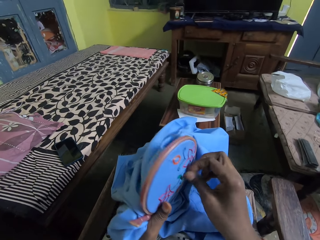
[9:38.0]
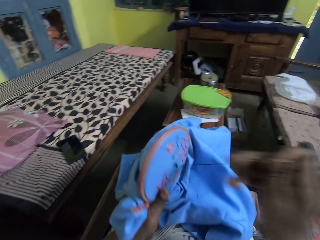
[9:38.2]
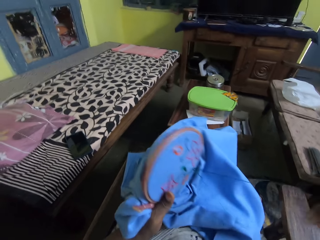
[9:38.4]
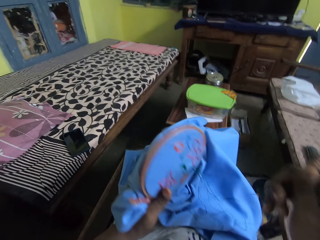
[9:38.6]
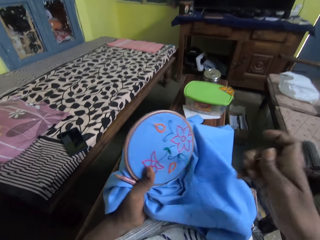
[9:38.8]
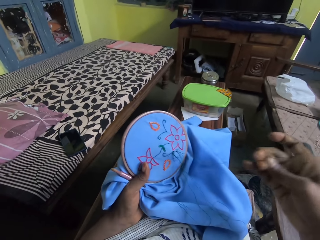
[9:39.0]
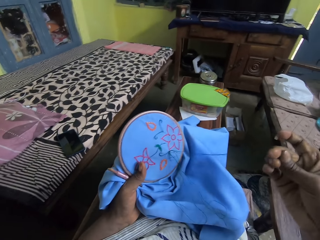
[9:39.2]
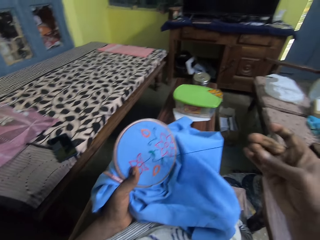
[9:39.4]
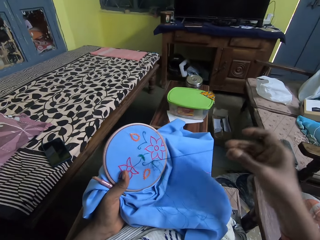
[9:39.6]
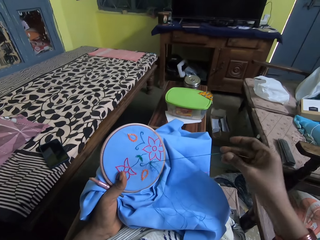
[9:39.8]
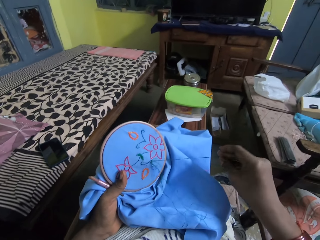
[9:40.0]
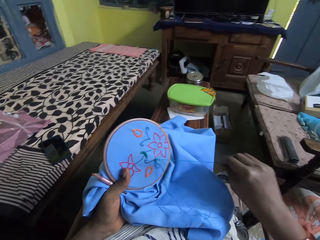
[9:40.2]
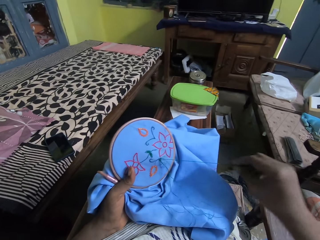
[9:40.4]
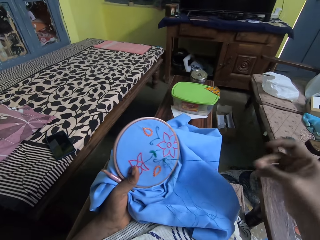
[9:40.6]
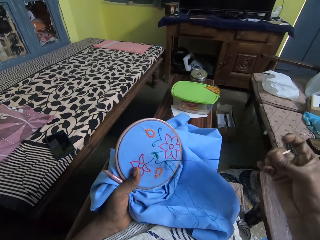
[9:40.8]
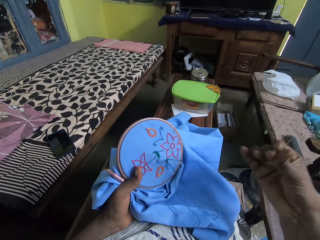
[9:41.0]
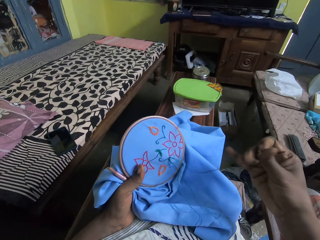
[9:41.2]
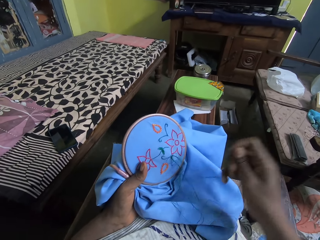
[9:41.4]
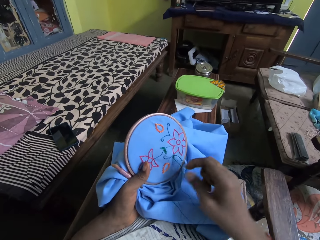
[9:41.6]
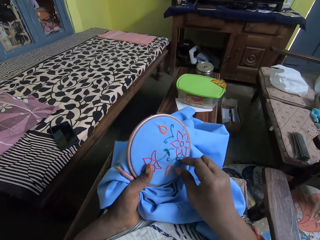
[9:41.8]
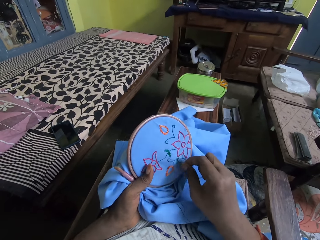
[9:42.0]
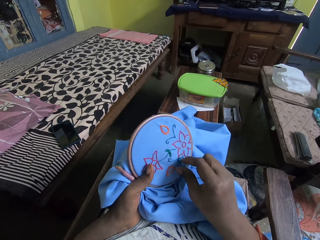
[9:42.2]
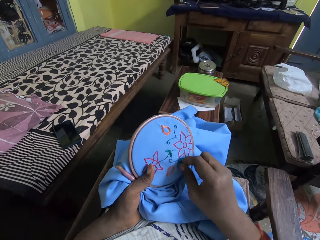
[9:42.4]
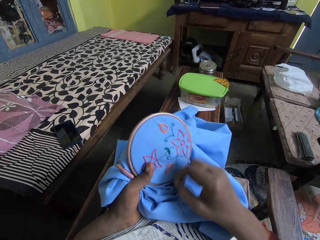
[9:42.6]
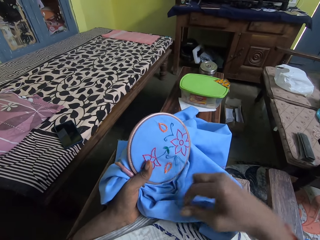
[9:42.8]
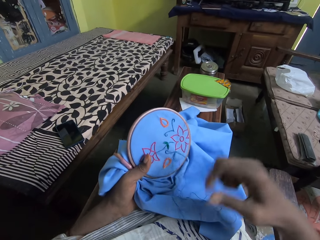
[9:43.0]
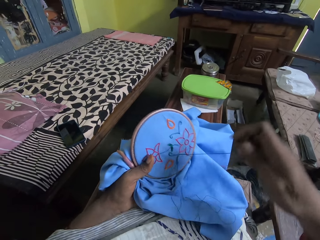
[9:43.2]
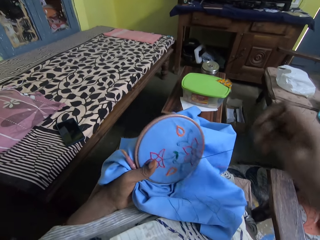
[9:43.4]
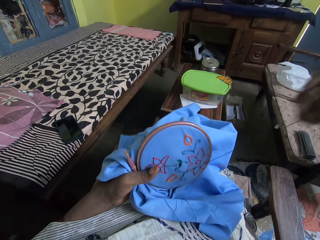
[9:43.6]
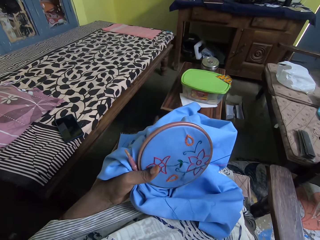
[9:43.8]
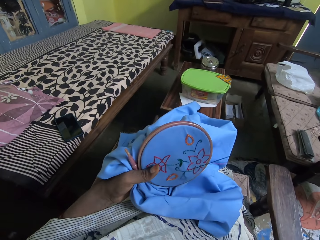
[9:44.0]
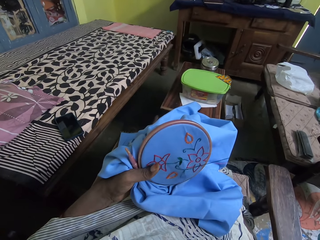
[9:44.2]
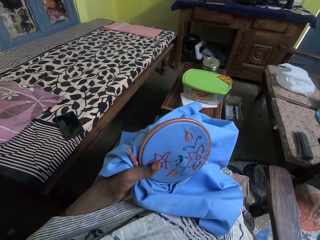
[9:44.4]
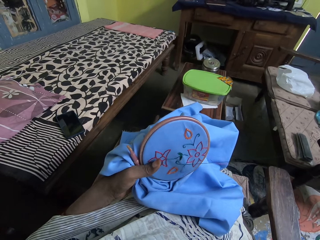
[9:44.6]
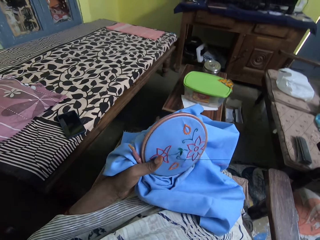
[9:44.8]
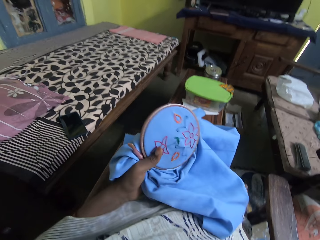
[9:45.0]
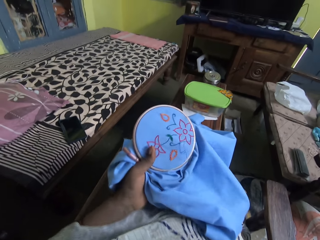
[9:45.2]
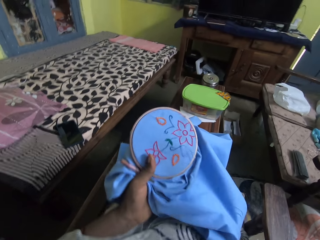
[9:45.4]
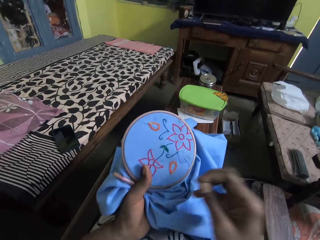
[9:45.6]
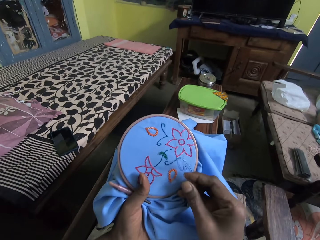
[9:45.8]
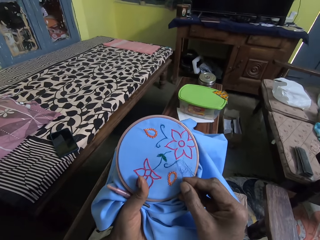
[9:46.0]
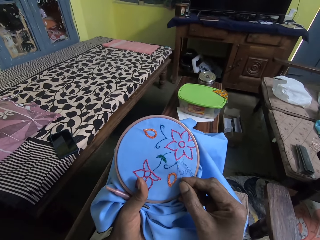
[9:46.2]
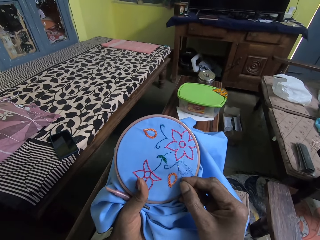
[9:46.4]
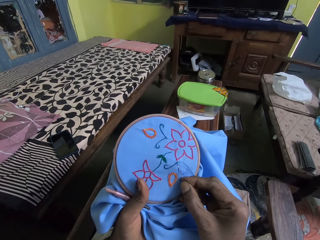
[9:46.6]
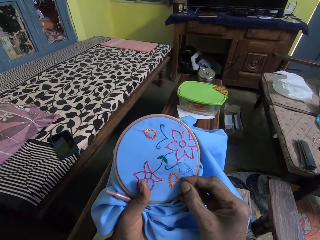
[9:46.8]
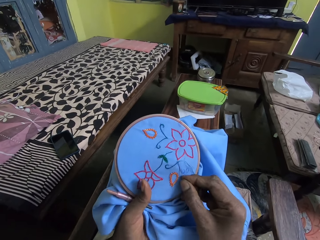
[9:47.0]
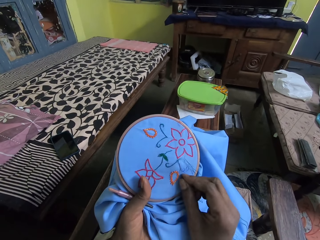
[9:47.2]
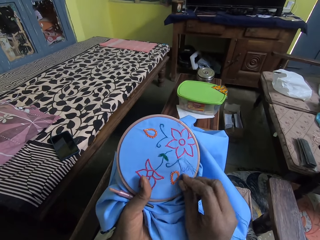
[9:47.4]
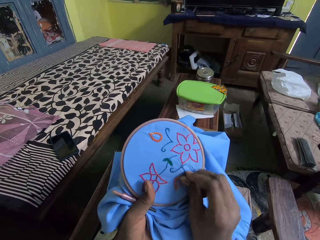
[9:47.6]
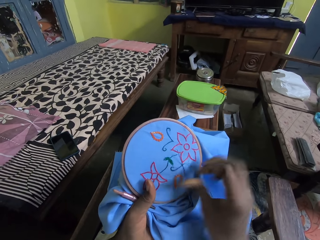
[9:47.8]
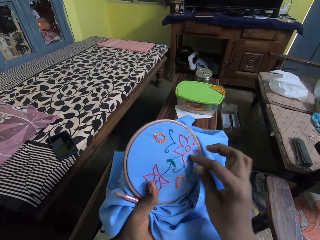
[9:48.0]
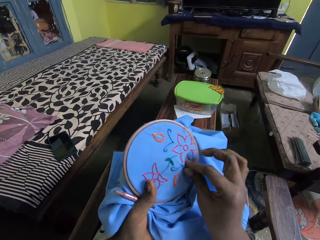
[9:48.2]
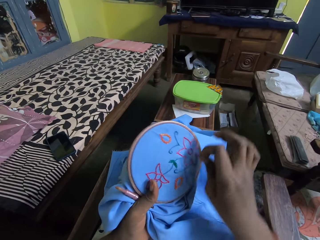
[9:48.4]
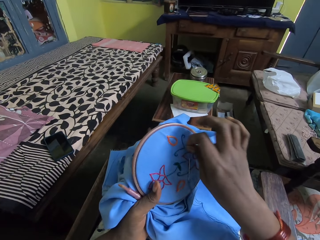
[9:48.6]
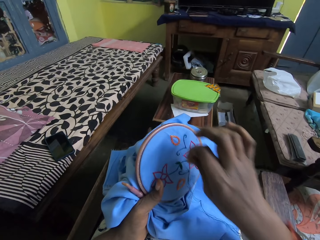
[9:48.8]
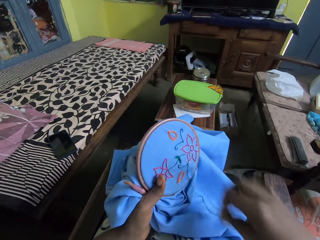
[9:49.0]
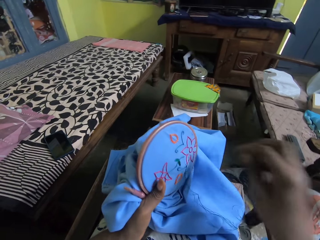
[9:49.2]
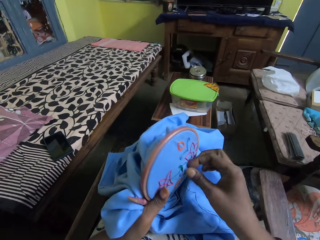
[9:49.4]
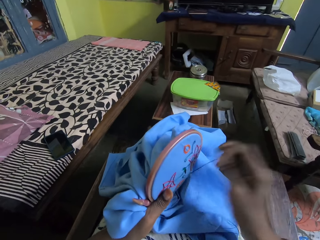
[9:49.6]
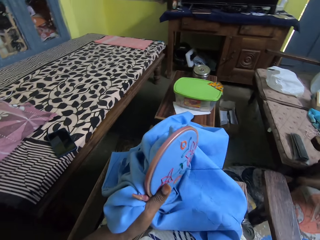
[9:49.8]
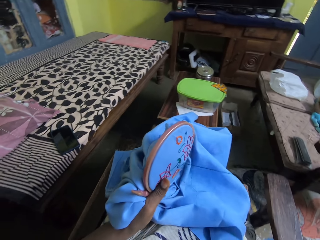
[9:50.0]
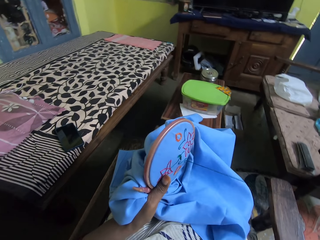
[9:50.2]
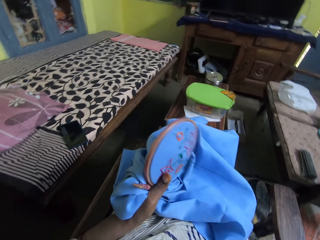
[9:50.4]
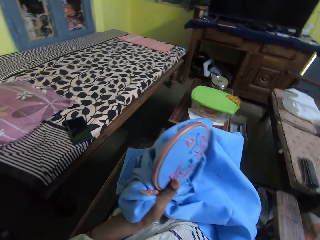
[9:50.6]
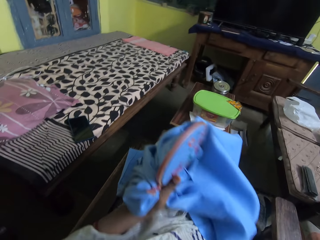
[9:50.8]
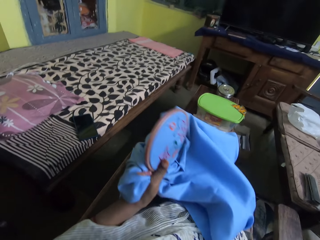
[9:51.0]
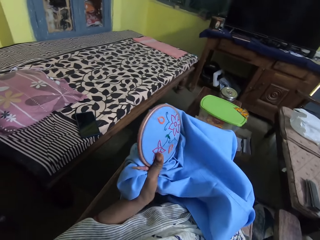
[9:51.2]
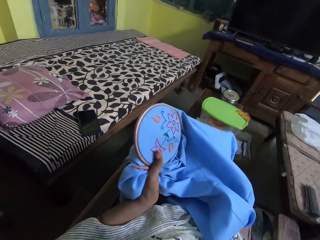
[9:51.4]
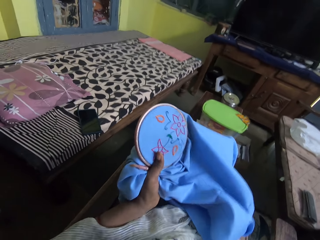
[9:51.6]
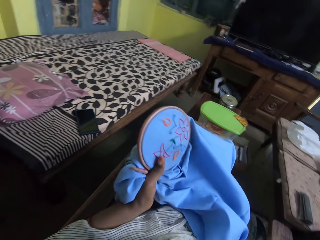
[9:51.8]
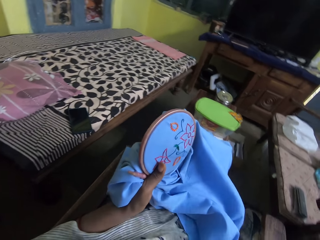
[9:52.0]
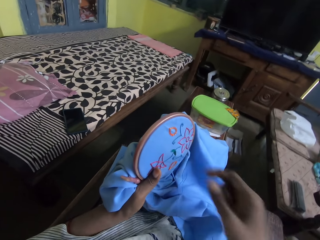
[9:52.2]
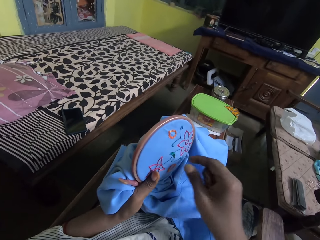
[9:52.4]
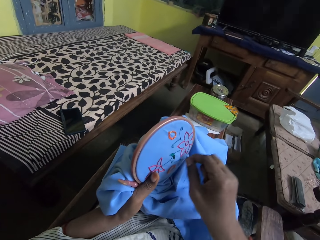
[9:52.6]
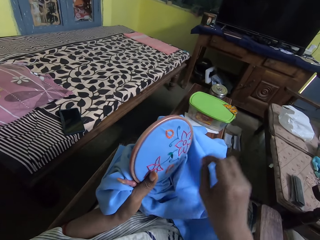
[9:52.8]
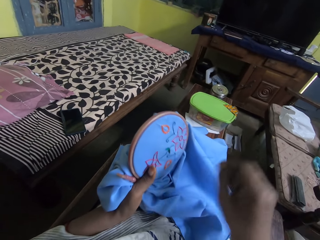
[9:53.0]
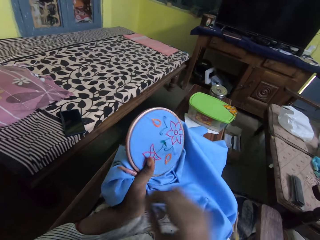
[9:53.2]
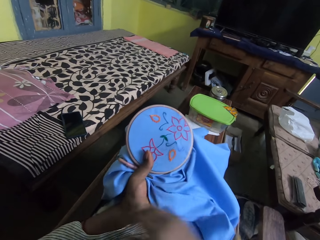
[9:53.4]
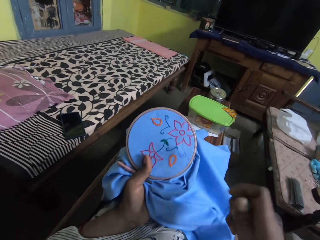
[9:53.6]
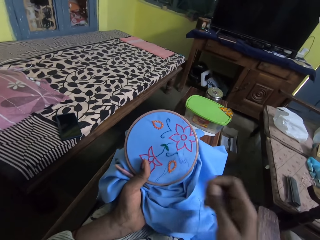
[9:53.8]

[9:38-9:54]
The camera wearer looks at a piece of cloth. They sew the piece of cloth with hands.

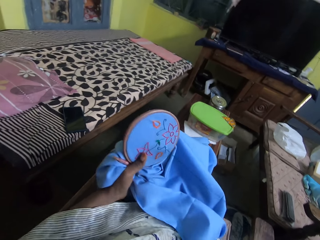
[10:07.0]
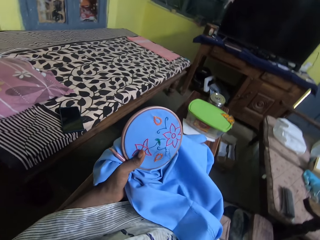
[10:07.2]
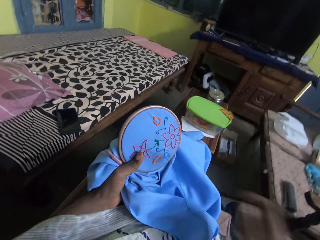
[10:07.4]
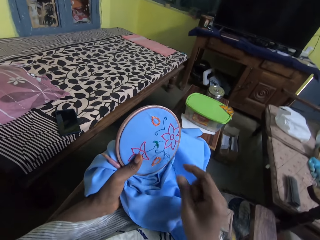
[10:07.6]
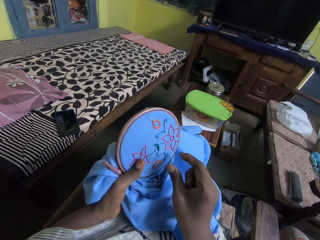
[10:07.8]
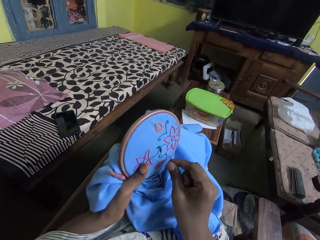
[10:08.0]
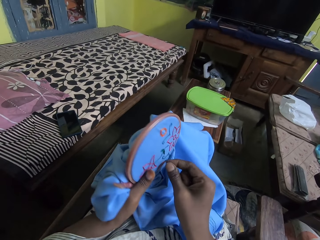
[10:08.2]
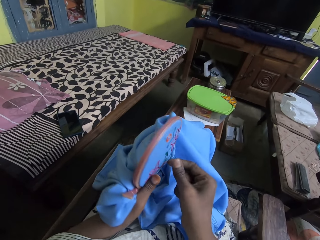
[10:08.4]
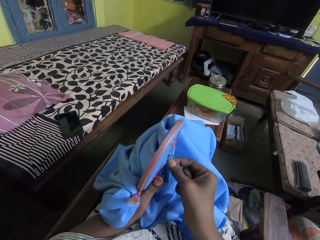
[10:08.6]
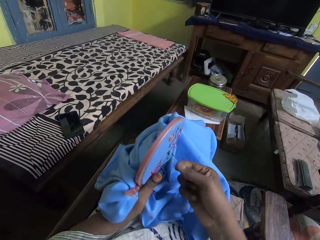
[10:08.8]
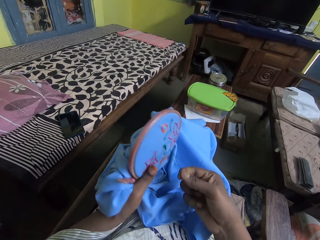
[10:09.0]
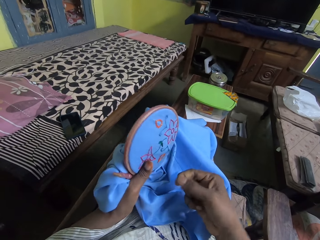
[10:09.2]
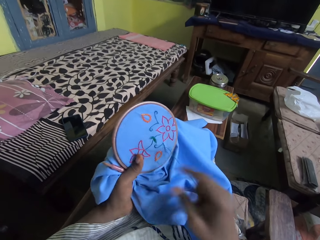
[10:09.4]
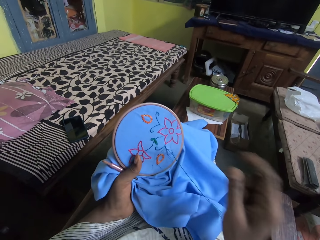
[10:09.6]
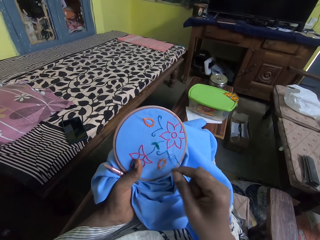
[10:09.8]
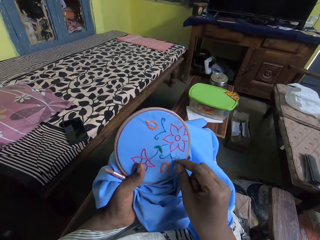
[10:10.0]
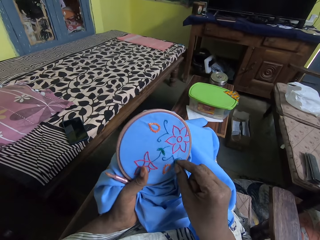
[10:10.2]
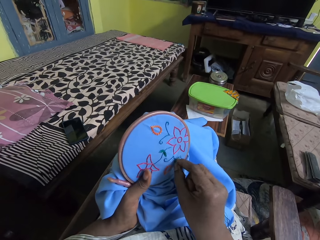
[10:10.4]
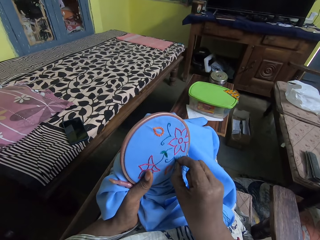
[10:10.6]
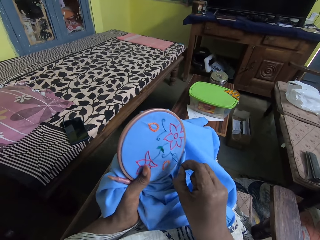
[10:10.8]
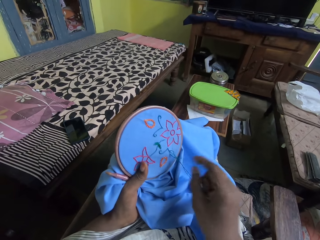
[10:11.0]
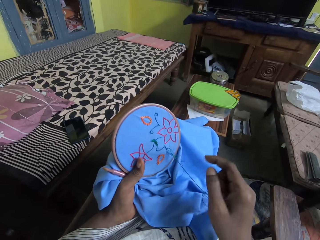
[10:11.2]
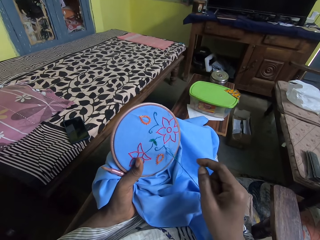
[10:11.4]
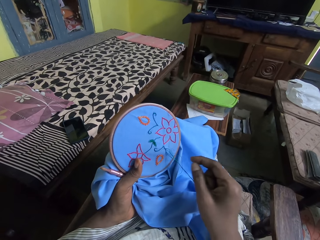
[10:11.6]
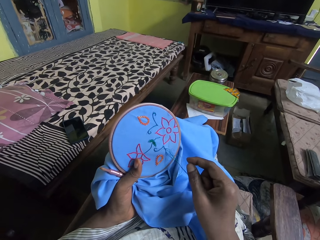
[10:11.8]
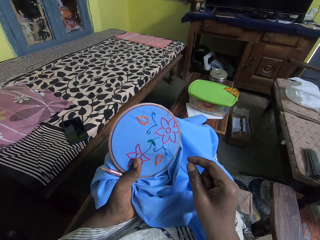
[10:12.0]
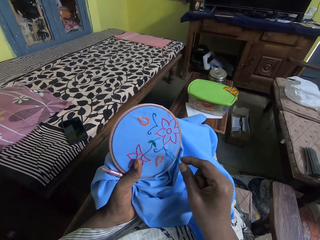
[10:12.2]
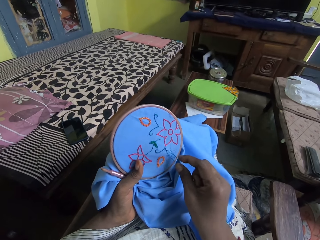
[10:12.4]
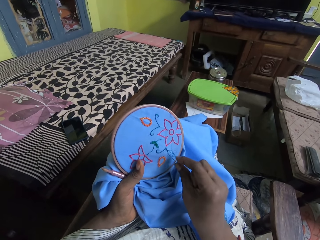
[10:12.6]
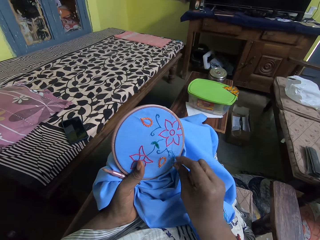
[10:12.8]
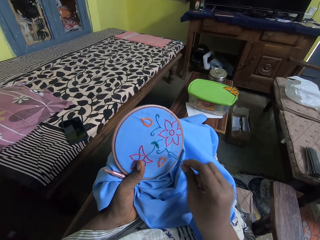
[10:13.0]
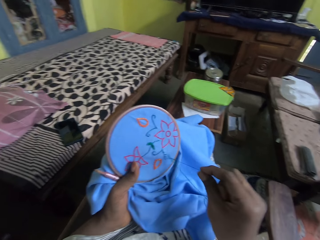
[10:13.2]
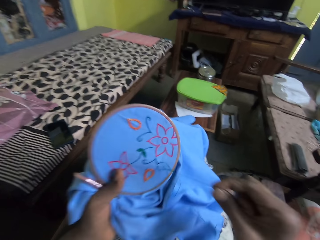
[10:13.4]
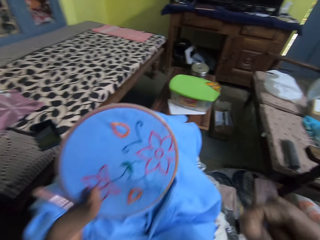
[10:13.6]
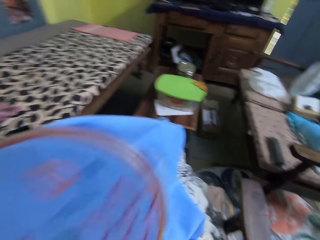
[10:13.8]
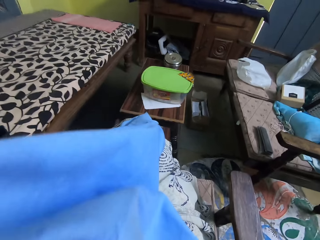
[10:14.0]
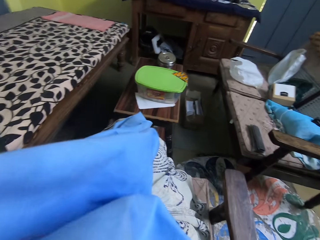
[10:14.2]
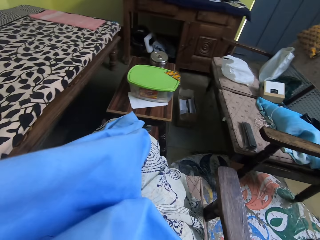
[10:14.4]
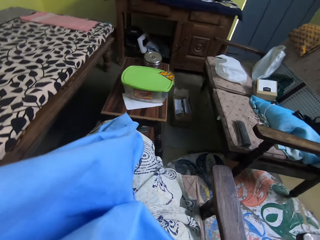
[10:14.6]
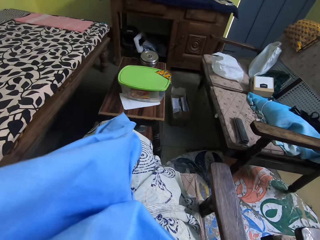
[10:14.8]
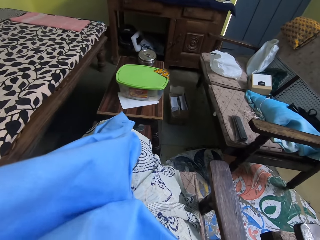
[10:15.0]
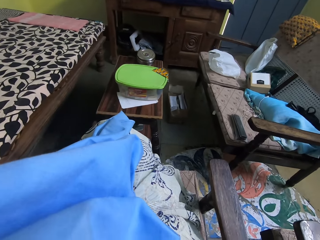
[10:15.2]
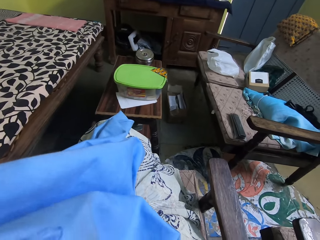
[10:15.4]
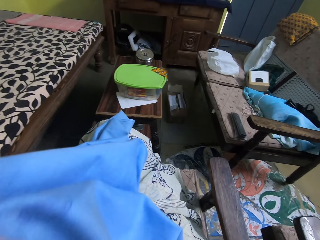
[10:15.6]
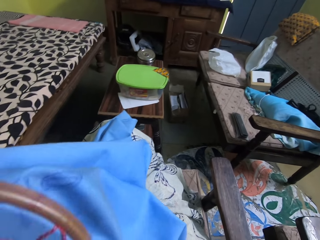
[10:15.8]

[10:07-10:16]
The camera wearer pulls a thread. They lift up a piece of cloth towards the mouth. They cut the thread.
